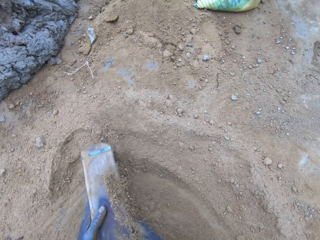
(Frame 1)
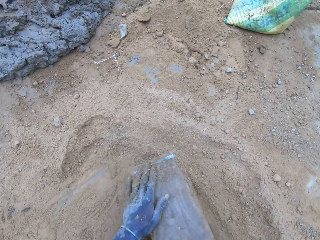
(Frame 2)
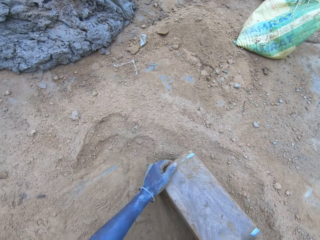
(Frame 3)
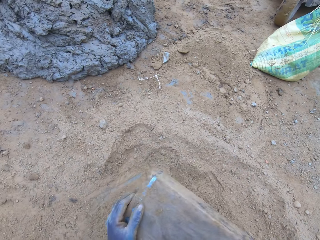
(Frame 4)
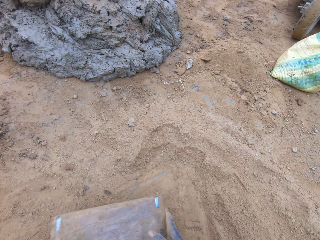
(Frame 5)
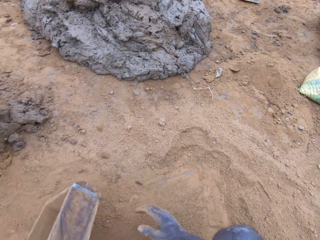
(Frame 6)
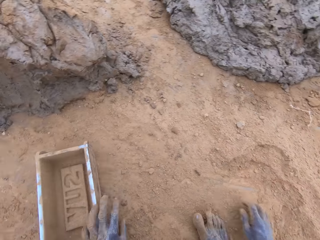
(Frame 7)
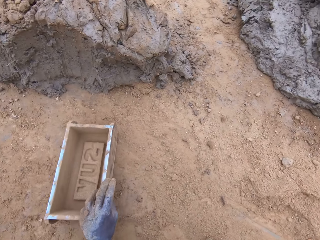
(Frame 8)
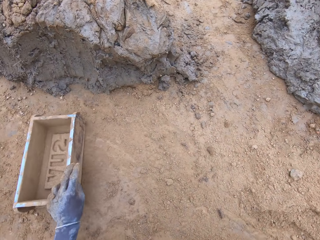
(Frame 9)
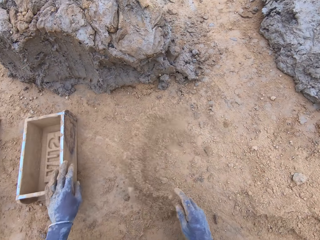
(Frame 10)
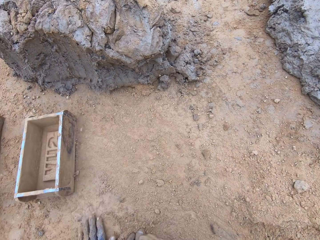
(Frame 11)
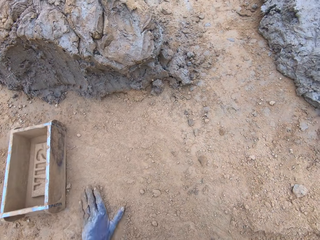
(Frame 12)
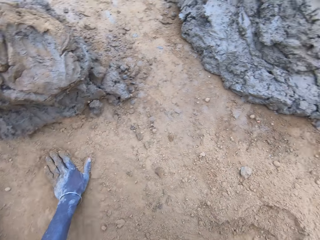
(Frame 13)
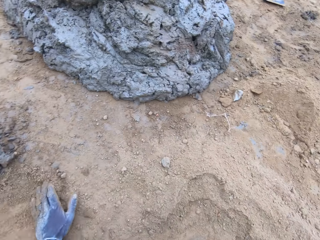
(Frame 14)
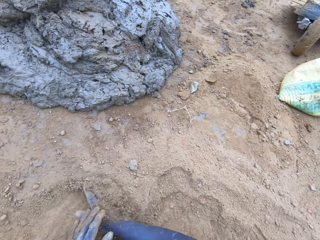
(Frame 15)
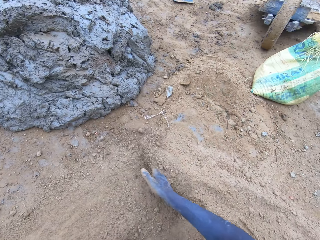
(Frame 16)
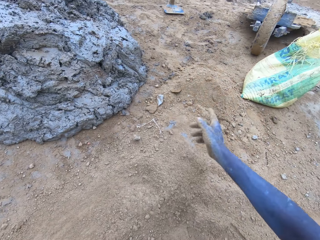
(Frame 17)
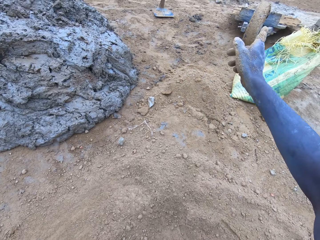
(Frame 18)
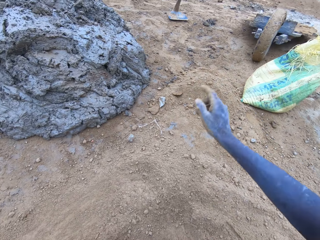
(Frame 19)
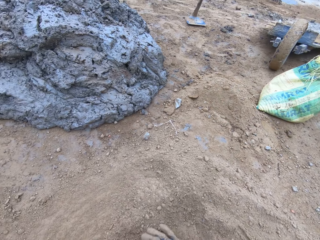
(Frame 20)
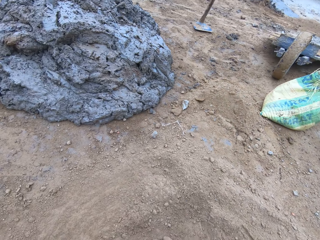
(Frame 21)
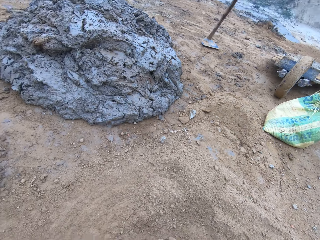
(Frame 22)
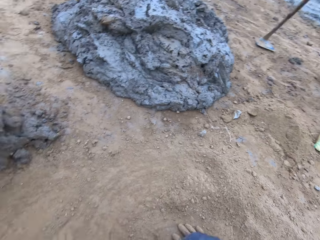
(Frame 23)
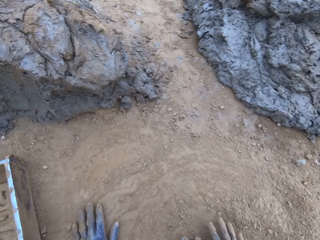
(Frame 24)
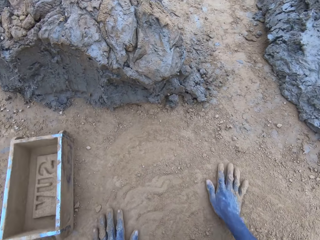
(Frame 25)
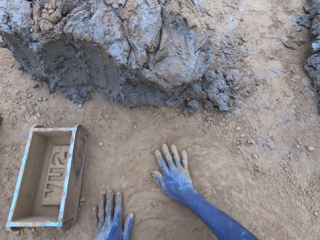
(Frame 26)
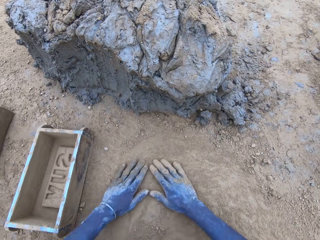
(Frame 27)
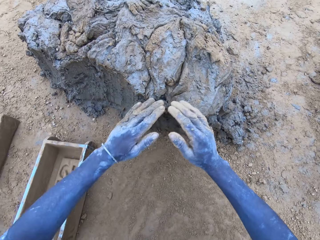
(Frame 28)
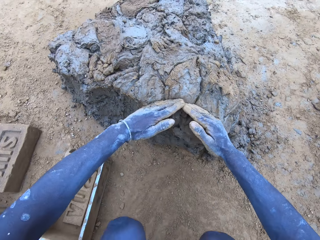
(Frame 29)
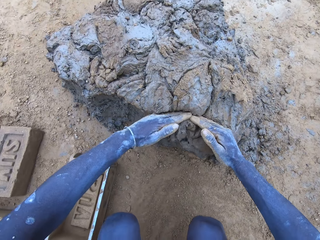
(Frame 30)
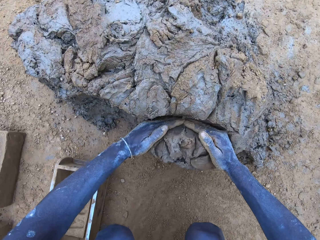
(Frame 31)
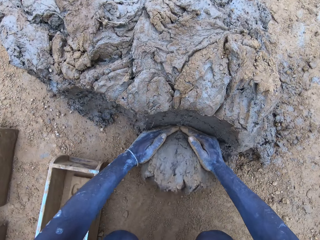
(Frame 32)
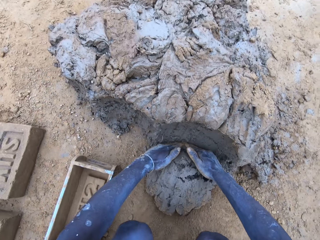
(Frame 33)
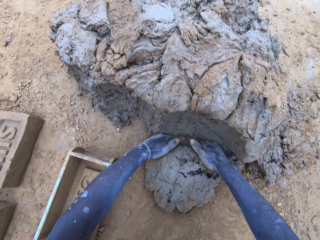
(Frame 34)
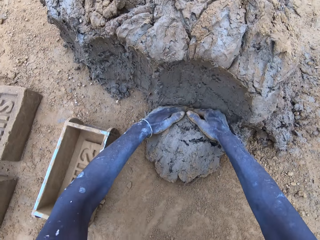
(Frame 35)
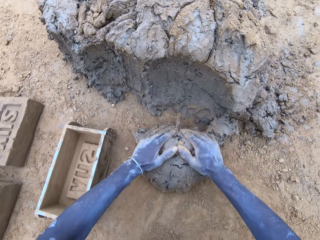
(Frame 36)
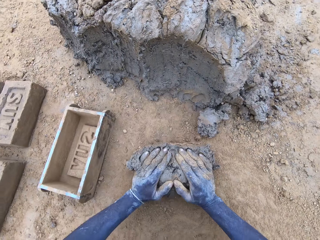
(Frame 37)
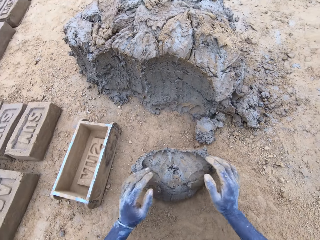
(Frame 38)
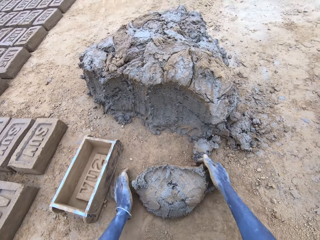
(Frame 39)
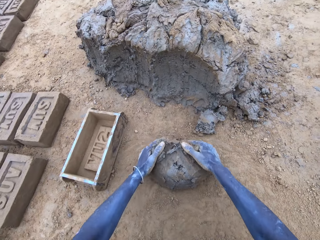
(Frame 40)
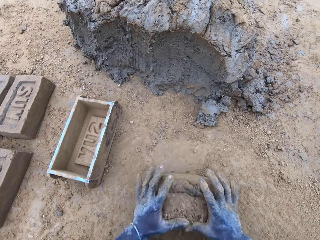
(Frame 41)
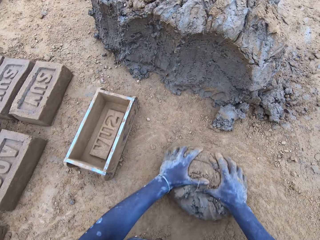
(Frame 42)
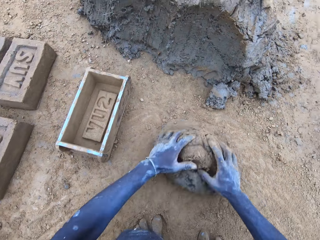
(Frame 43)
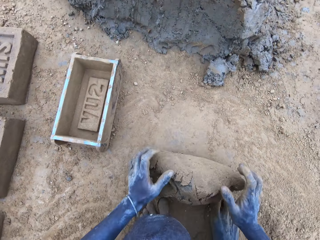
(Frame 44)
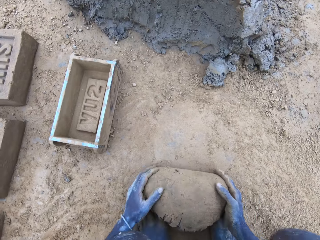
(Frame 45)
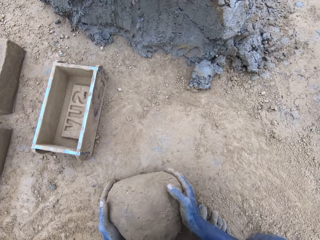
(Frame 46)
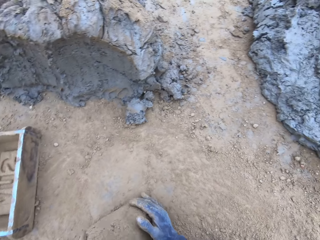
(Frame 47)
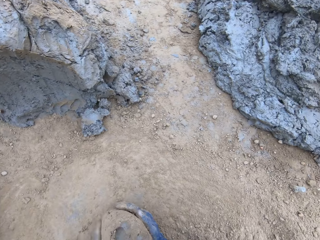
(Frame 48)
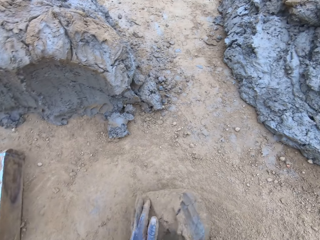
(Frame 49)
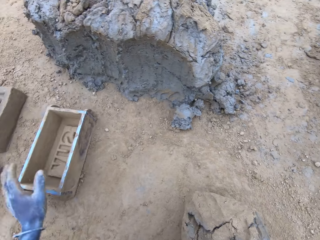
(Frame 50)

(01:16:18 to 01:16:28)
The camera wearer sprinkles sand into the mold box. They put the mold box on the ground. They spread the sand with the hands. They point out. They cut the mud. They mold the mud.

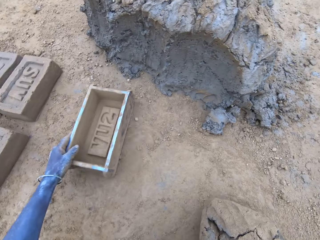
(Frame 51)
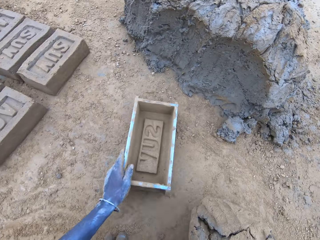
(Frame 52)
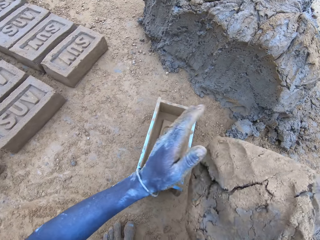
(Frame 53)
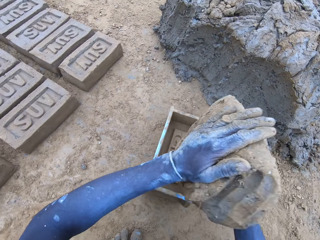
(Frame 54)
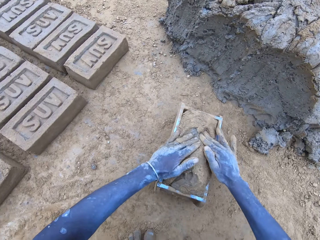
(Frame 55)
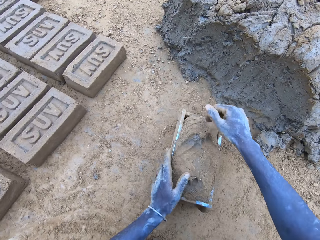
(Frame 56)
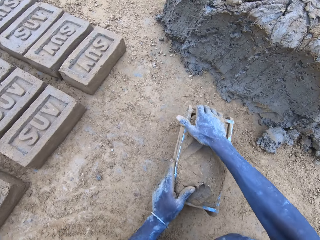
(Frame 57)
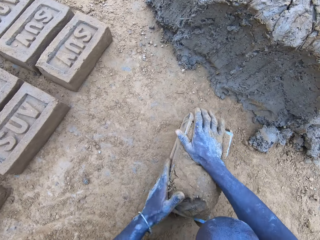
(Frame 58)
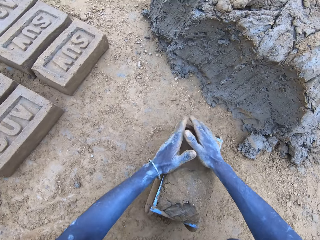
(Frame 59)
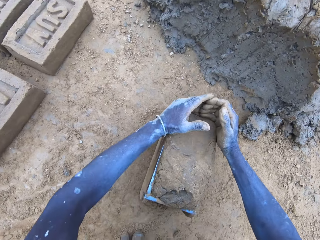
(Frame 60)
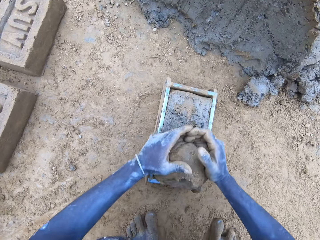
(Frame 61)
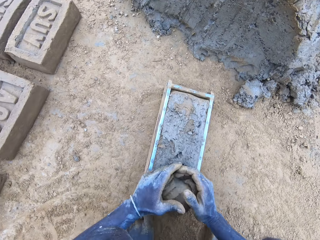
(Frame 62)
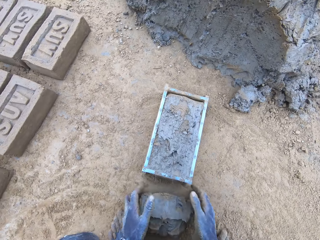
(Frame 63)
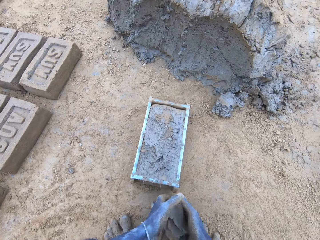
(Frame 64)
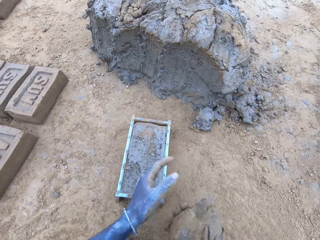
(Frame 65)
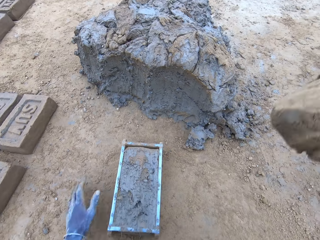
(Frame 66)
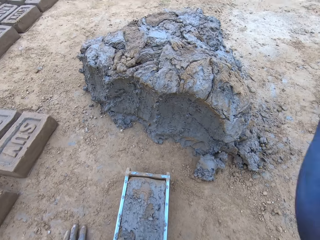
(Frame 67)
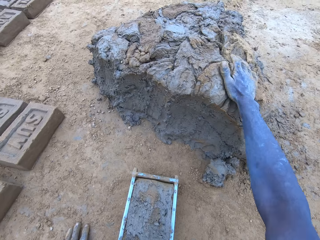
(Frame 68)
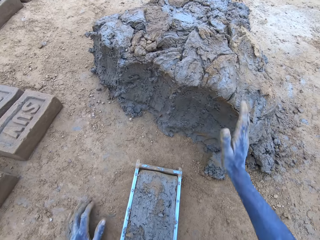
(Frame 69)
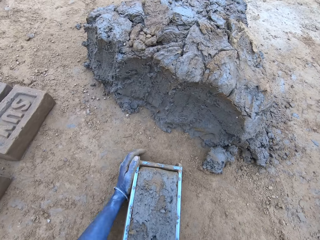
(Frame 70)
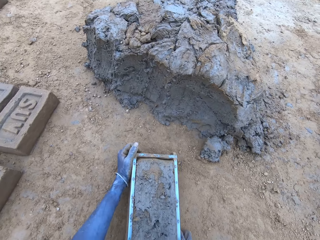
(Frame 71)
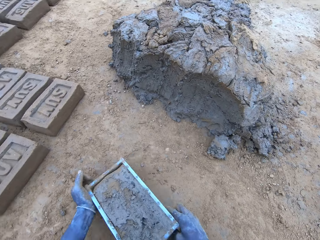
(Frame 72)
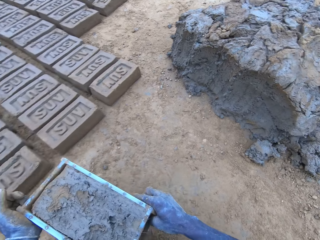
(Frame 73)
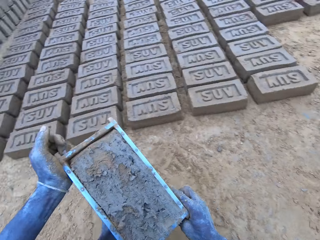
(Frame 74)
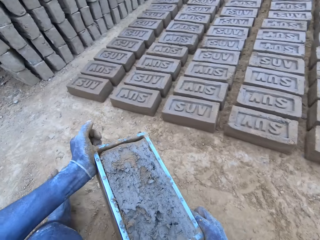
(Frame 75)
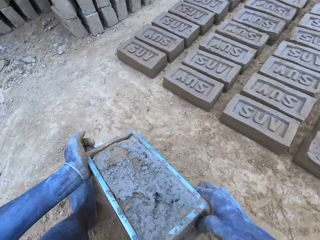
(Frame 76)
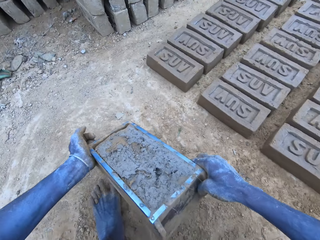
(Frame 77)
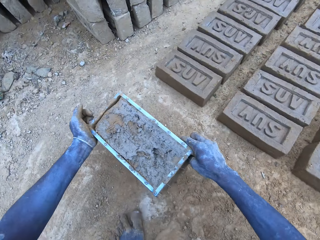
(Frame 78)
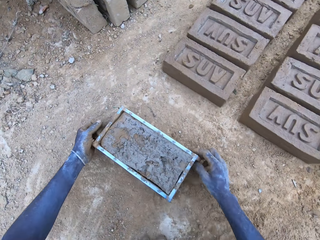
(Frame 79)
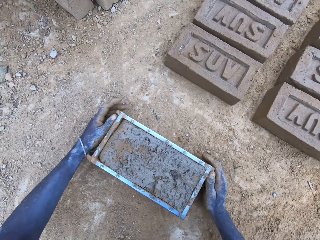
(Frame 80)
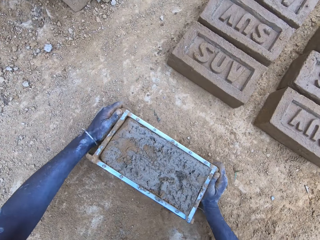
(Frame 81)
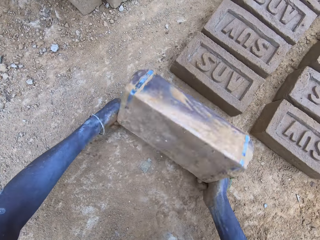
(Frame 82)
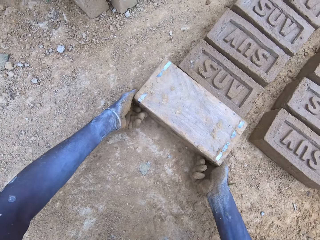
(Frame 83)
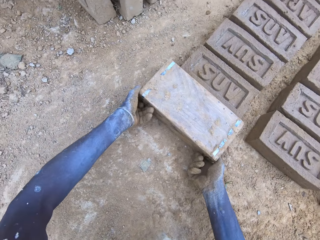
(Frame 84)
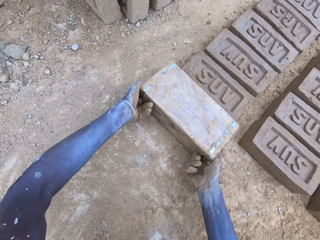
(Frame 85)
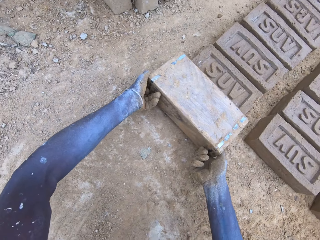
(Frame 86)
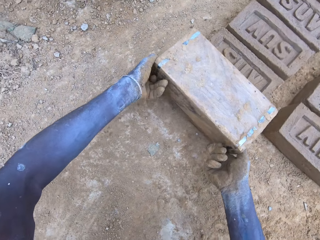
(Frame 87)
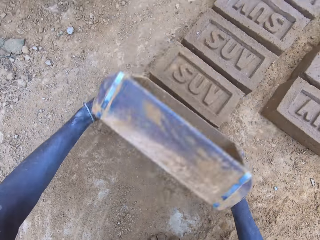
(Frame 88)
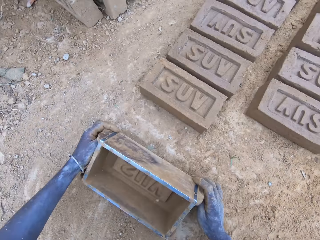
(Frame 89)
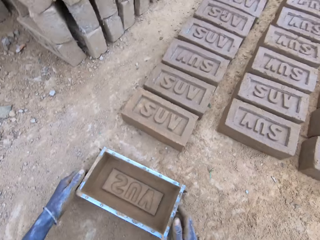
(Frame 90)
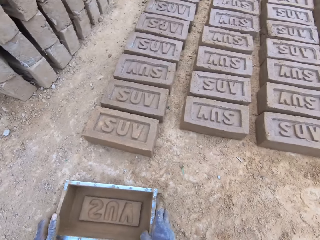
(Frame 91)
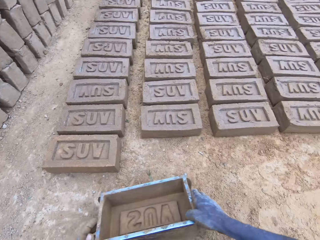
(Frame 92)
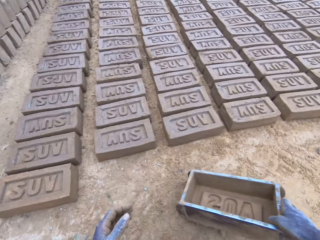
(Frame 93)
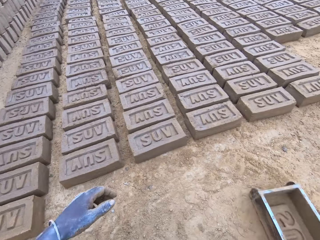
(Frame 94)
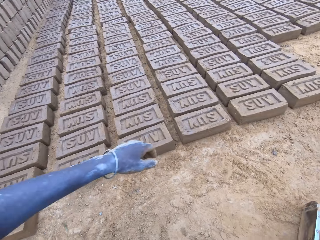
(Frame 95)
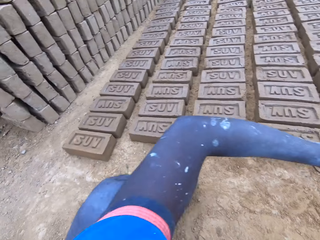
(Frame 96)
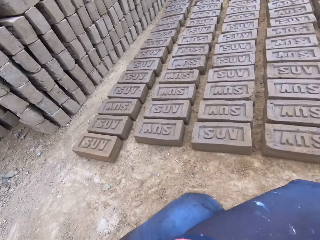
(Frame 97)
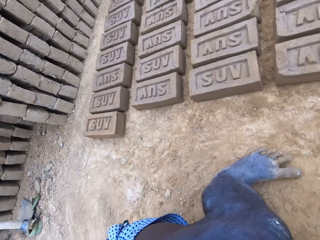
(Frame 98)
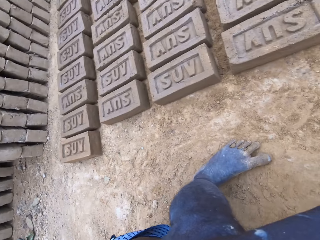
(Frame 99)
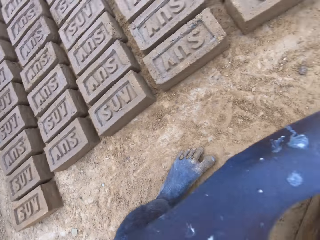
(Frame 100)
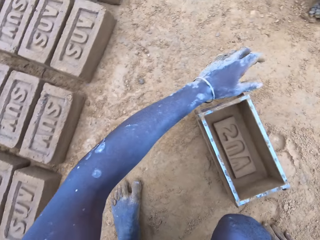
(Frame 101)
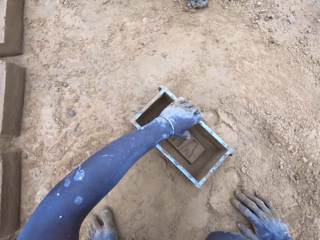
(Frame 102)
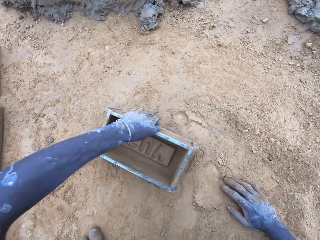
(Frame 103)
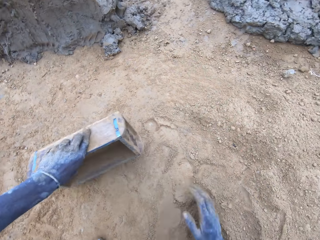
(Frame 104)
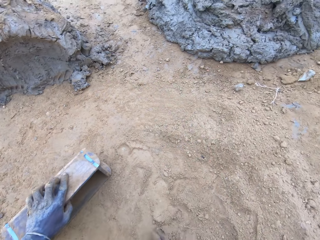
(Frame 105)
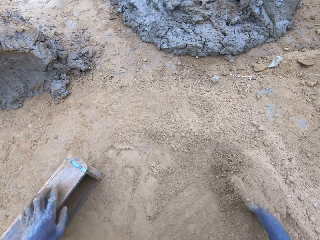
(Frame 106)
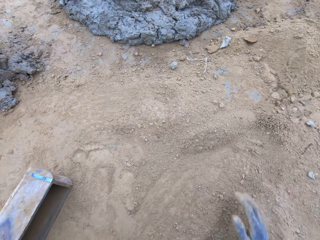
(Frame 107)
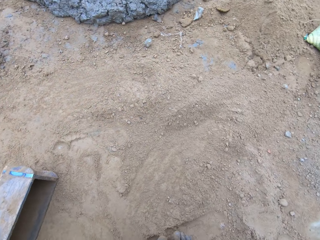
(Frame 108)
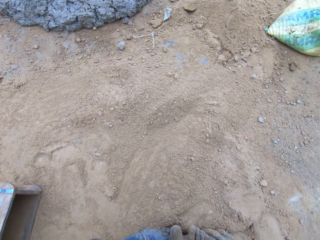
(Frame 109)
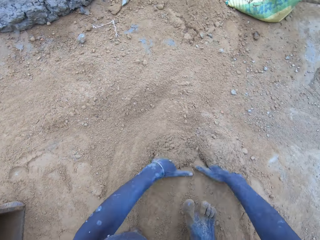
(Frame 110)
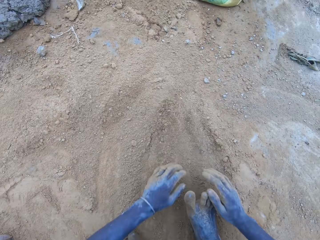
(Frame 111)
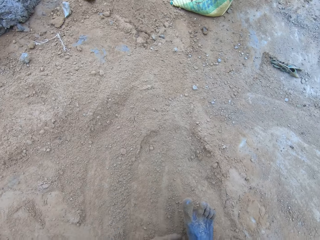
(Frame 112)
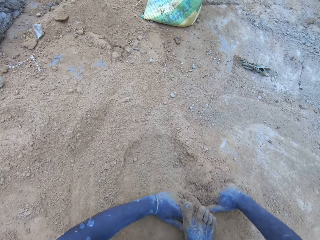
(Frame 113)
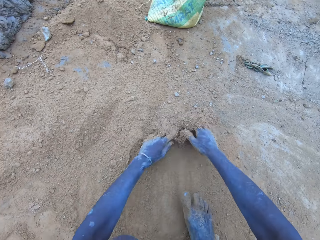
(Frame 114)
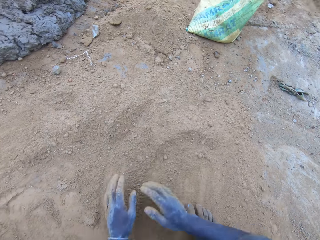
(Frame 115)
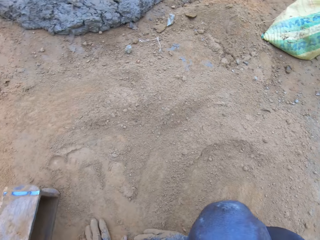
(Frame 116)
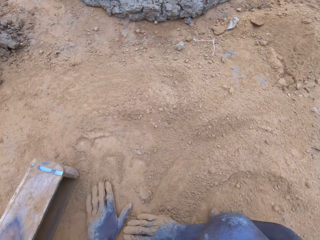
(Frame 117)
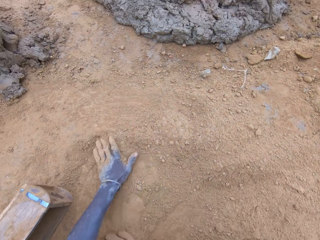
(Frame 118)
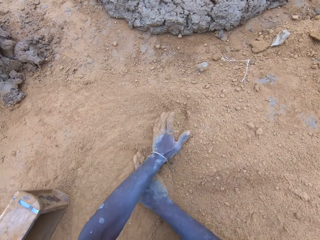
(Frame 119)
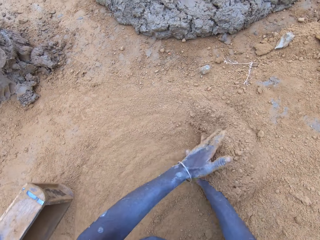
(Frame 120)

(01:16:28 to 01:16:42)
The camera wearer drops the mud on the brick mold. They reduce the mud and drop it. They remove the excess mud. They hold the brick mold. They put the brick on the ground. They push the soil aside.
